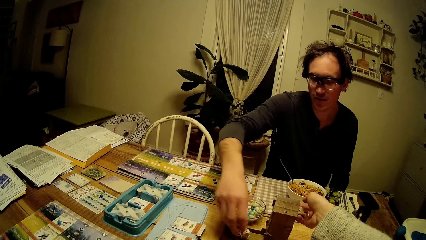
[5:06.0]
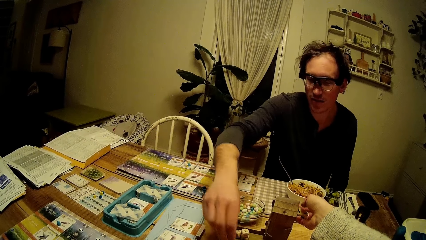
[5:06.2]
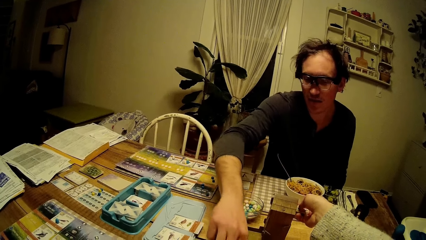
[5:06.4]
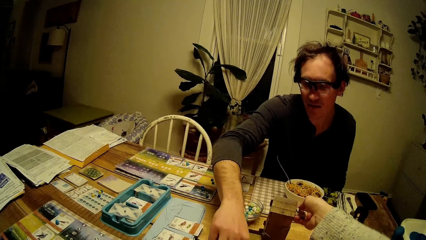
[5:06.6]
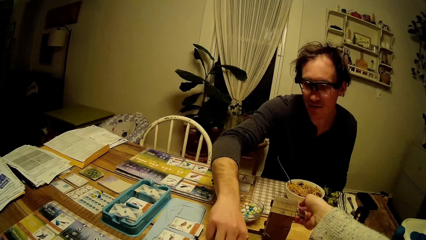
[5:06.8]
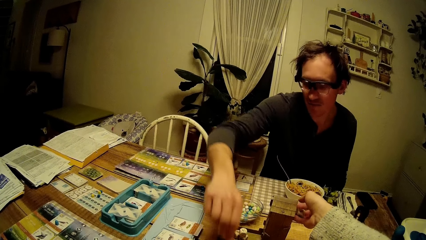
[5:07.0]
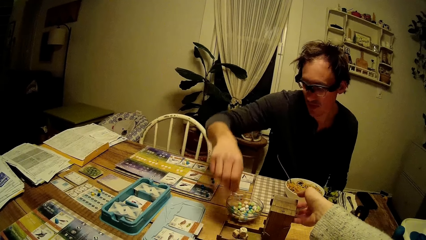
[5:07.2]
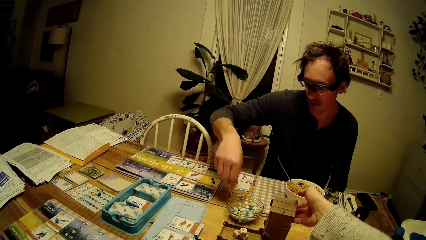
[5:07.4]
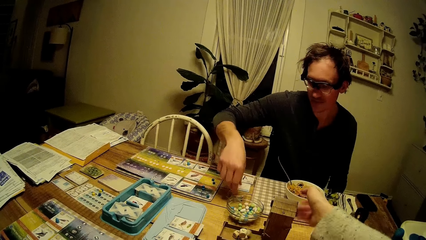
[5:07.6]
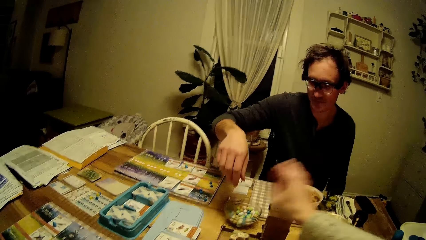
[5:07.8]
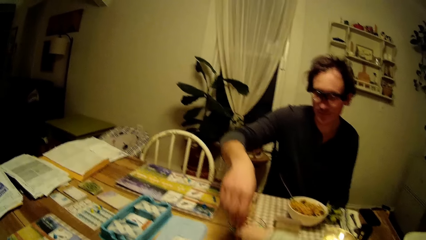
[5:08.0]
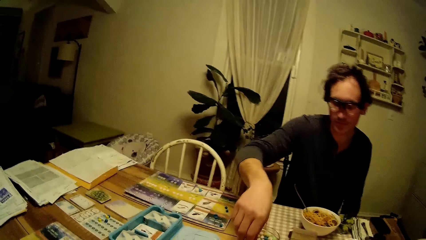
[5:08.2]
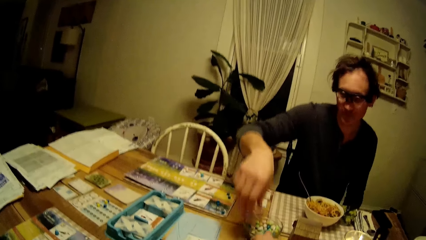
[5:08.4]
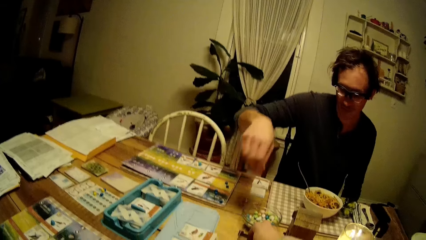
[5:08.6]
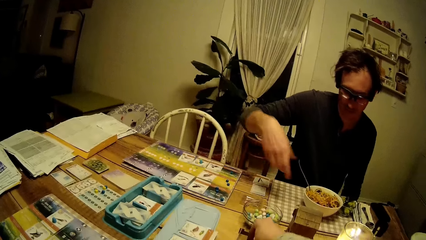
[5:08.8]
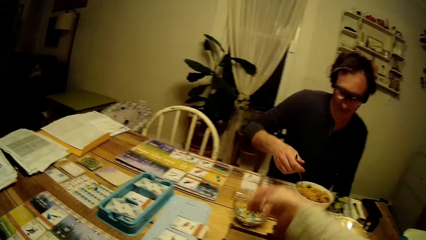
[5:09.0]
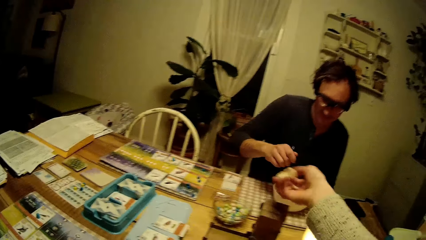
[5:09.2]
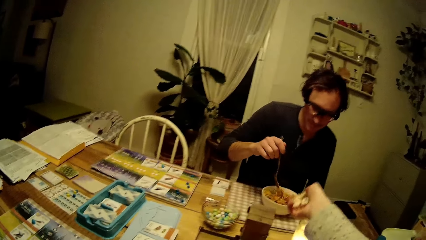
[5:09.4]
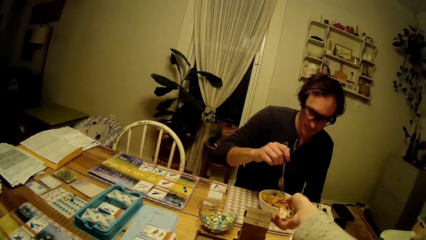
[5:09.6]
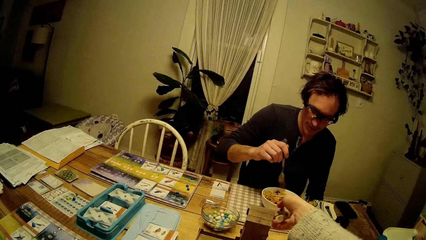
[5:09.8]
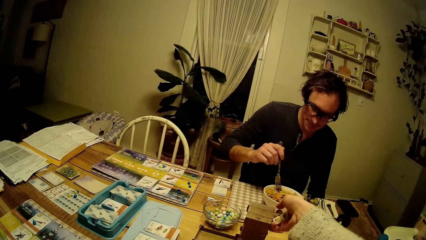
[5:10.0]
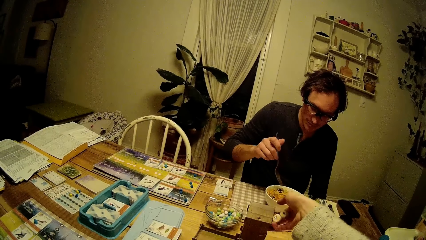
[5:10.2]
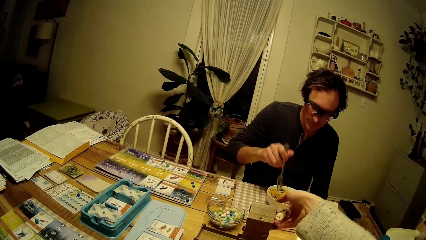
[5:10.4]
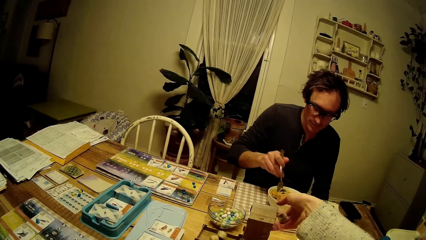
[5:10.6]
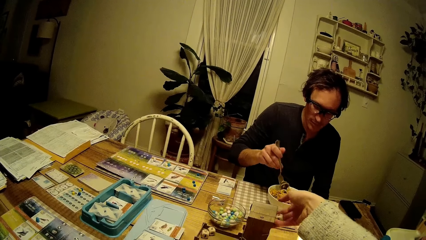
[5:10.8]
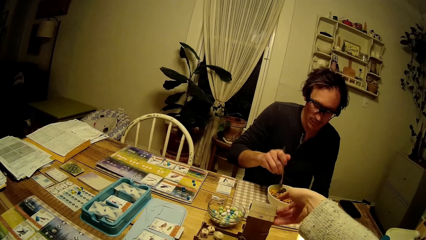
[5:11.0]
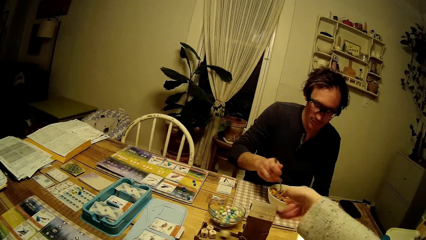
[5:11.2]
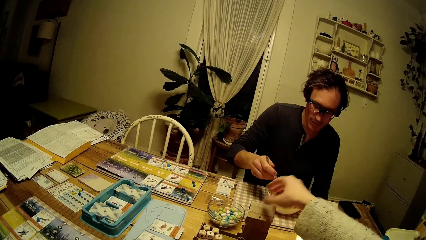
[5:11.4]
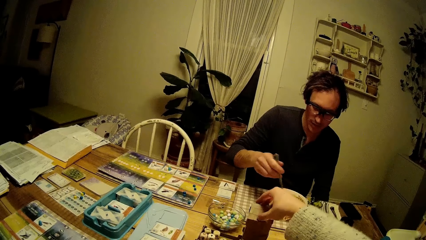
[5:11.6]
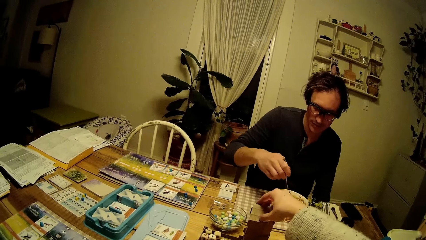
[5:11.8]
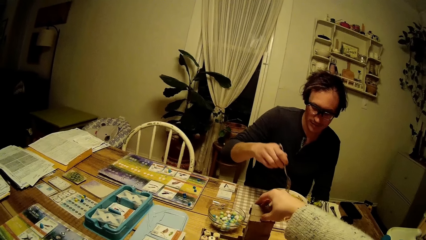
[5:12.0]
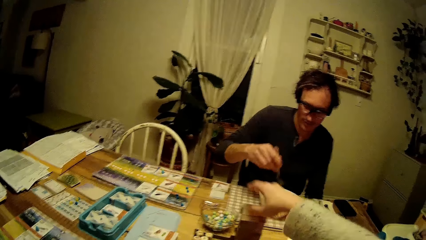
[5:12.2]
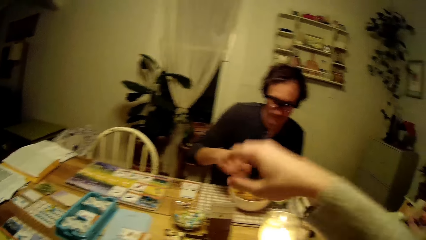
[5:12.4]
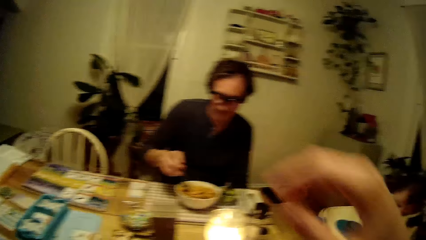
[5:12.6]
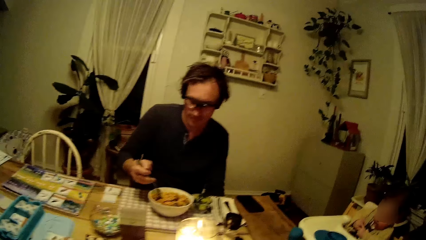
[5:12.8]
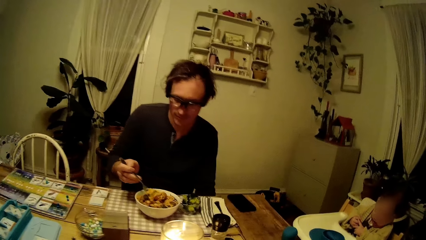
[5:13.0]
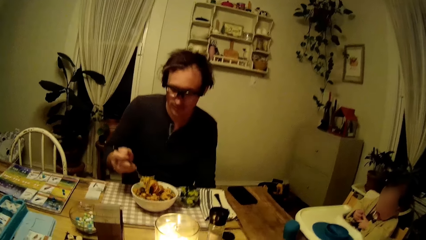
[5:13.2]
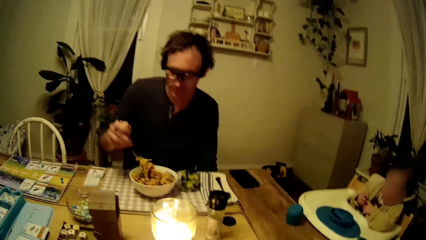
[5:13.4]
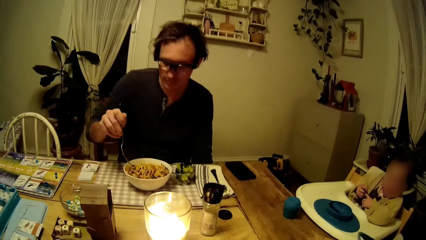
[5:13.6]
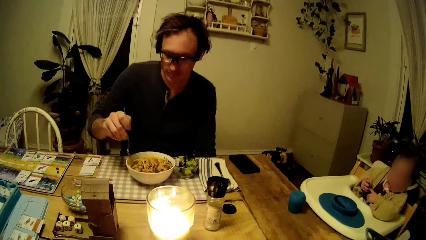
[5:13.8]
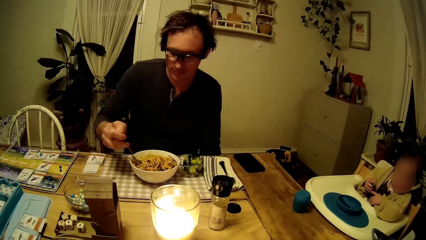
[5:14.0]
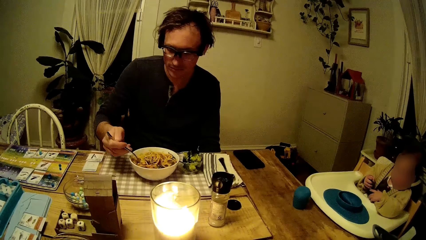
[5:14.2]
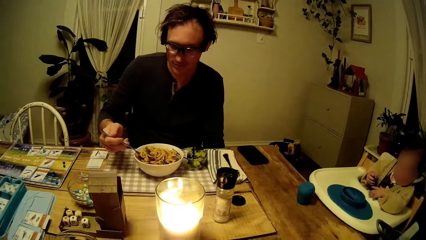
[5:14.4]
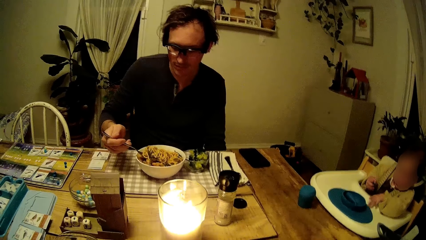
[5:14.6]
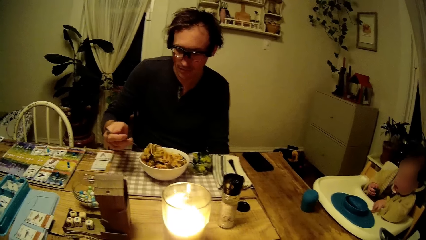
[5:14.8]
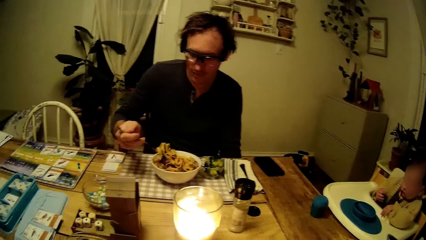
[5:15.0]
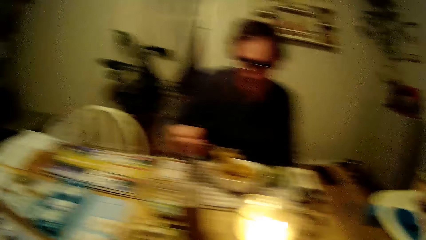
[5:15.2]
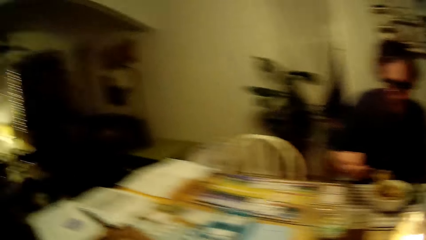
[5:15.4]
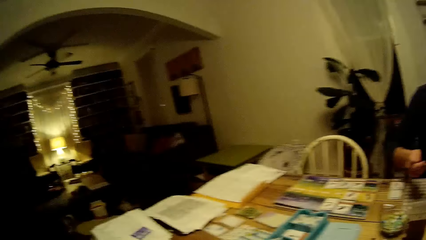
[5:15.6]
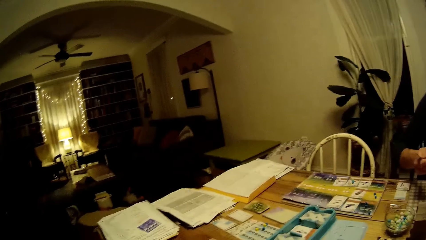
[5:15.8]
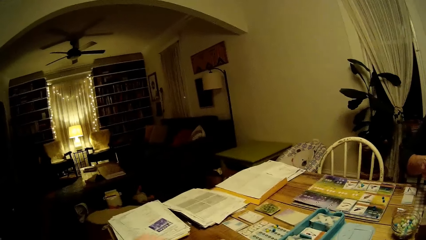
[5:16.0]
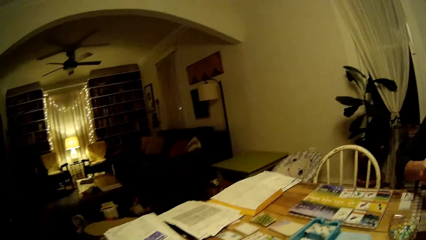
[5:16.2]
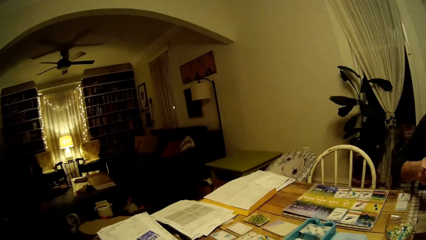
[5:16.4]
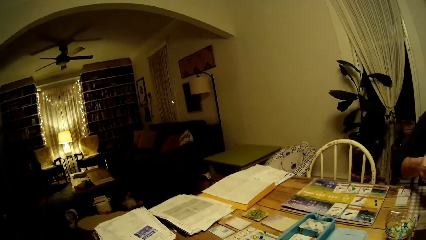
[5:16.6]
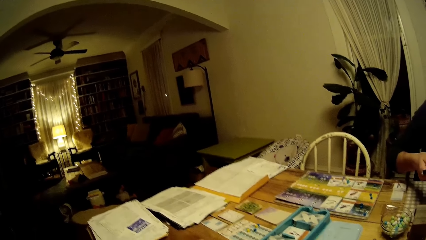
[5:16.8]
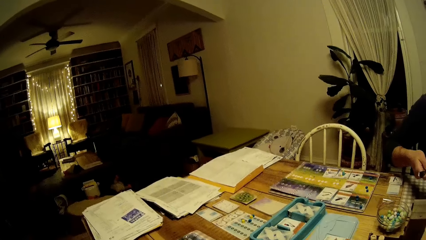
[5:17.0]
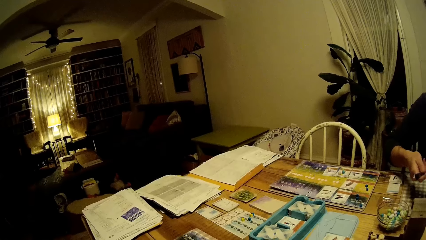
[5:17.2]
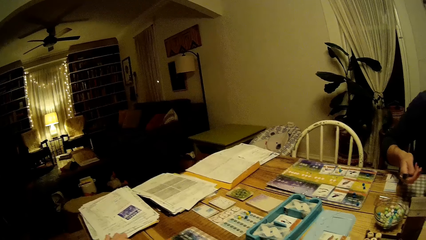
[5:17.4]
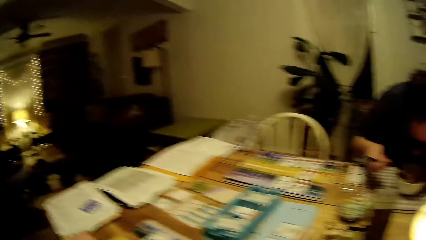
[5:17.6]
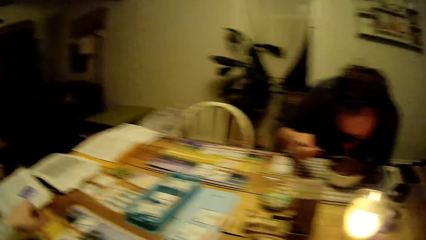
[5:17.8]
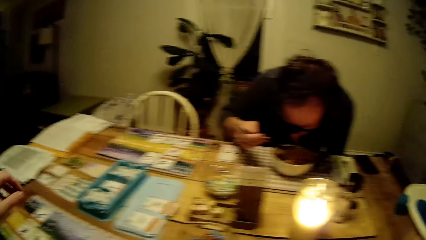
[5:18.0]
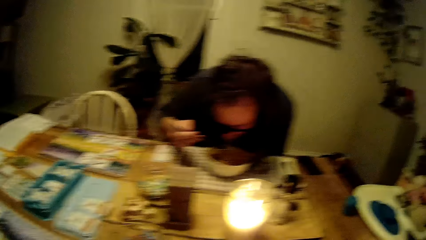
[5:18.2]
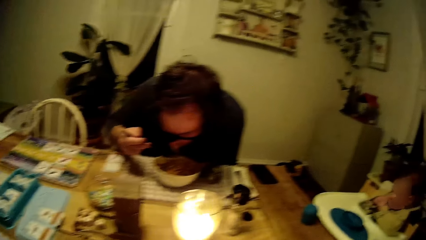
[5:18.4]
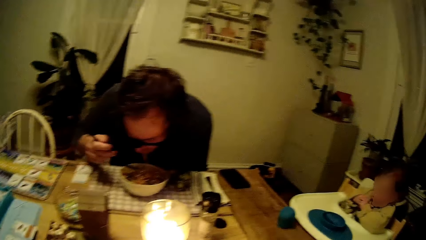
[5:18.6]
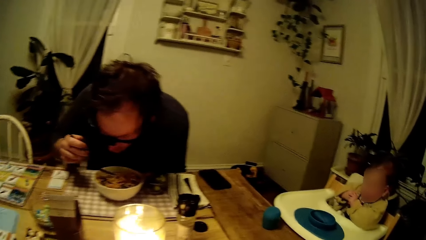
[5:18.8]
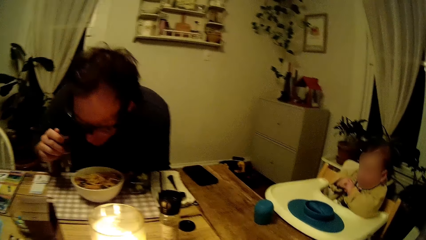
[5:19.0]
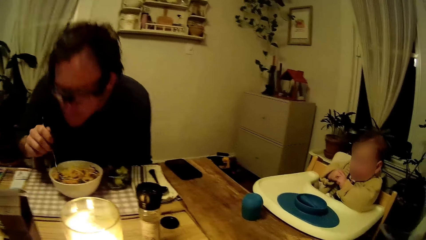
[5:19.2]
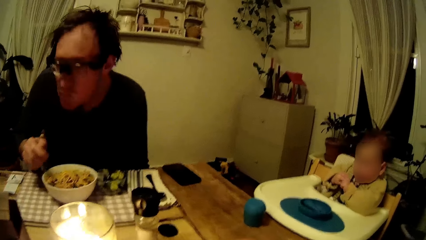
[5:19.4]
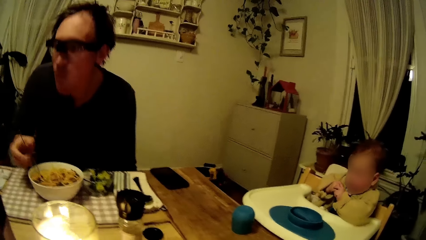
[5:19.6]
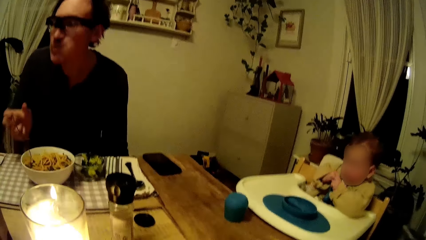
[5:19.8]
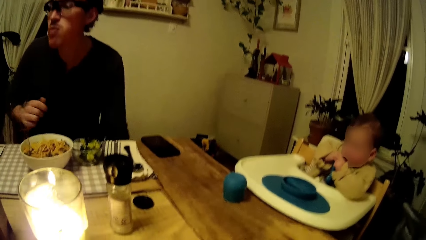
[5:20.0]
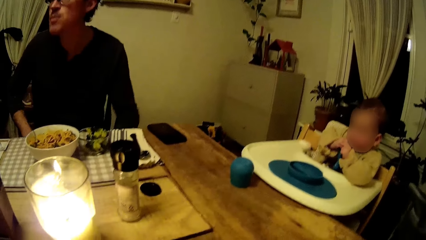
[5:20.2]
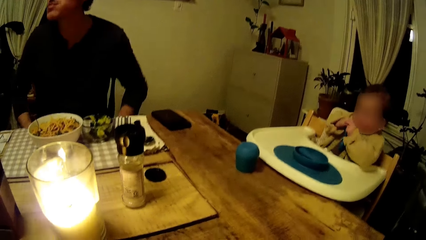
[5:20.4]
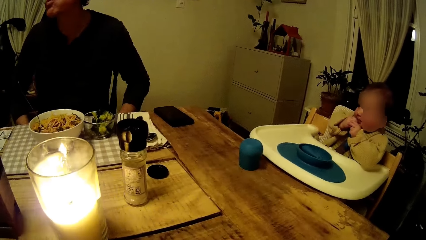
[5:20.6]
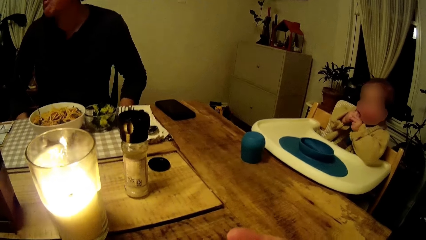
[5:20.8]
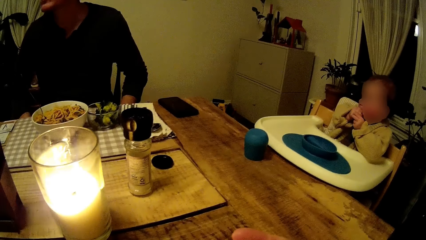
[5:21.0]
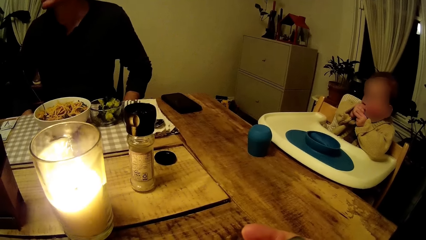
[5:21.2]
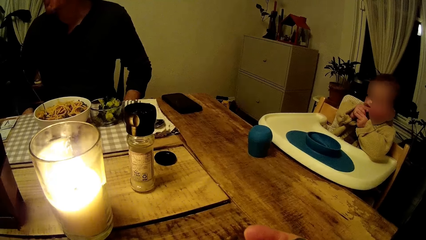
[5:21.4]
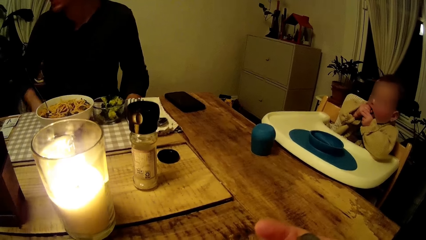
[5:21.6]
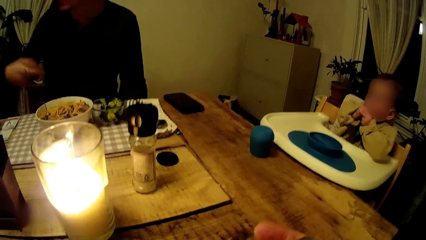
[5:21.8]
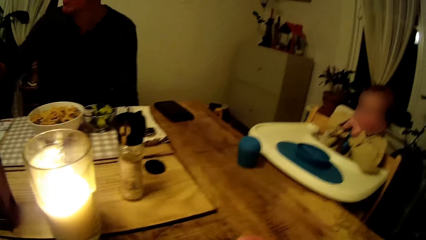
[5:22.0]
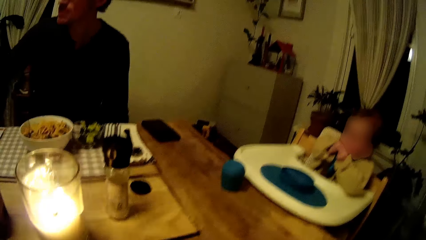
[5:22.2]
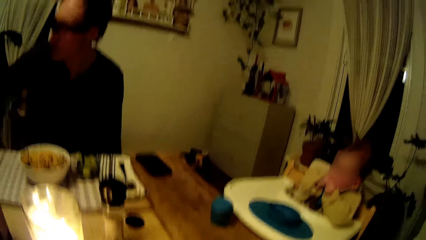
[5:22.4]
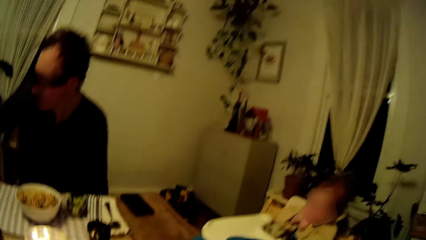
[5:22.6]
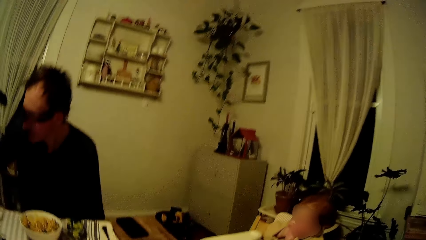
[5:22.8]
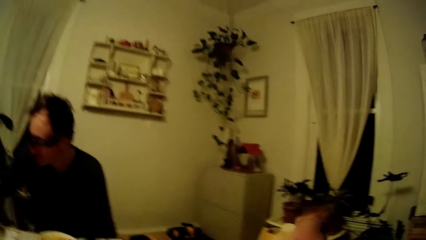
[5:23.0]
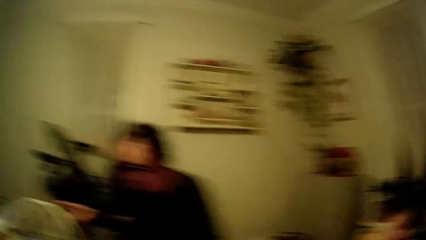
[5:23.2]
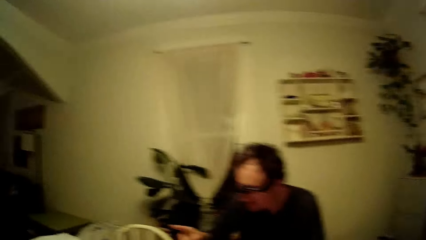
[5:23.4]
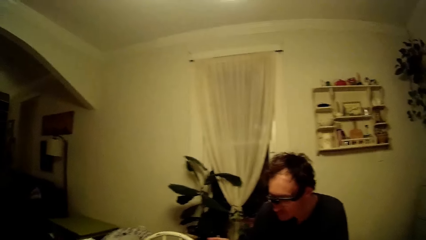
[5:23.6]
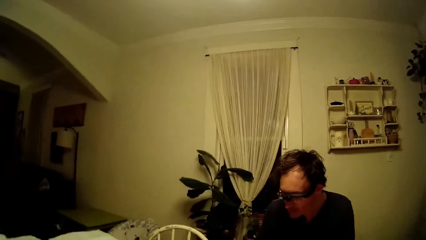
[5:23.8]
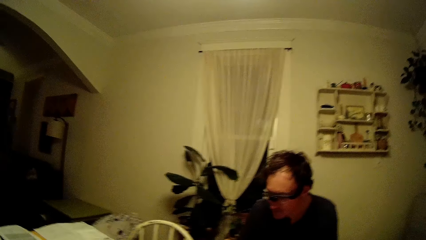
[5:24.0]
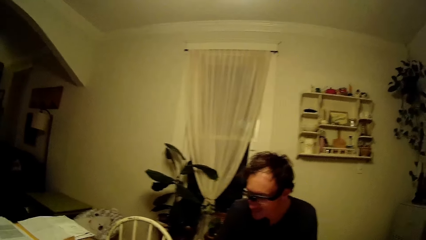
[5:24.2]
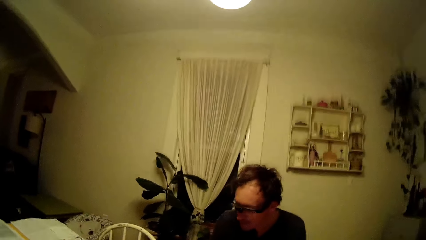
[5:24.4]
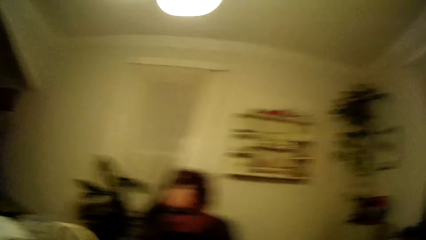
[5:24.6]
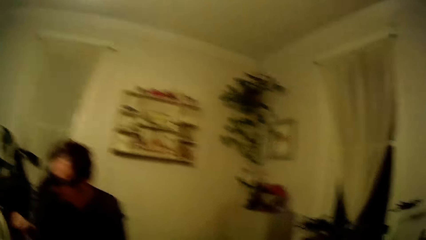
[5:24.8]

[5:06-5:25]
A man drops the dice in his right hand in the game part or box on the table. The man picks a die from a container on the table with his right hand. The camera wearer puts the two dice in her right hand in the game part on the table. The man drops the die in his right hand on the table. The camera wearer picks four dice in the game part with her right hand. The man mixes food on the plate with a spoon, and picks the fork in the plate on the table with his right hand. The camera wearer puts the four dice in her right hand in the game part on the table. She turns the box. She touches the game part with her right hand. She looks at a baby on the baby walker. She interacts with the man. She looks around. The man eats food from the plate with the fork in his right hand.
